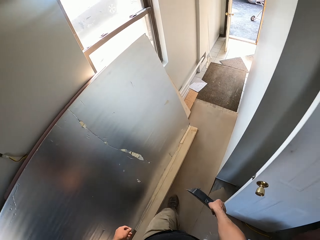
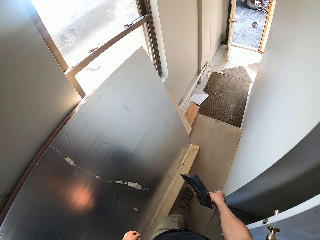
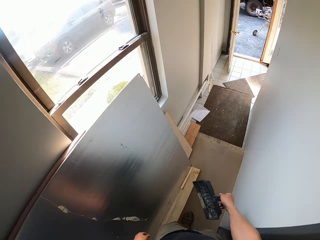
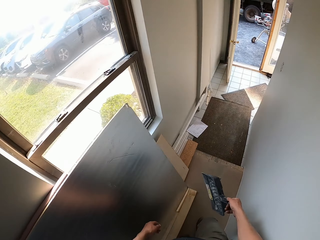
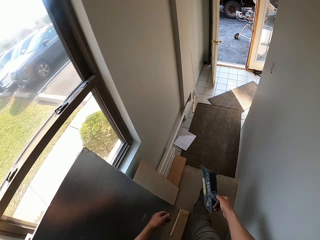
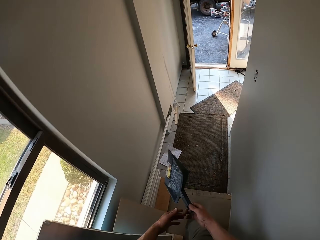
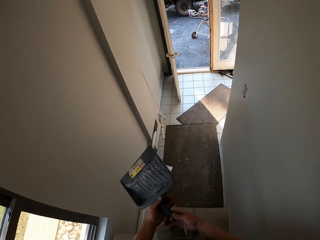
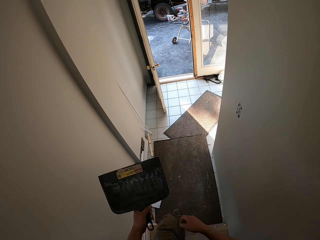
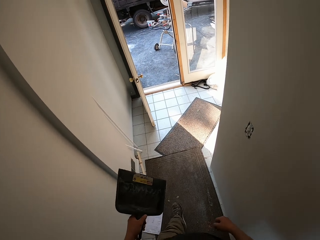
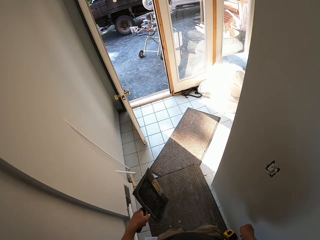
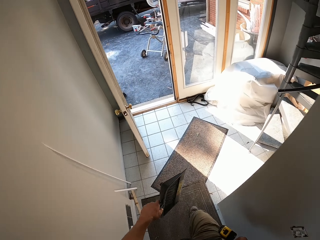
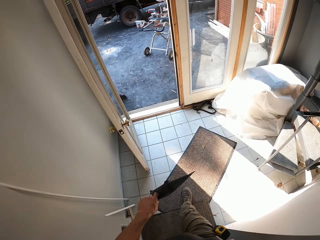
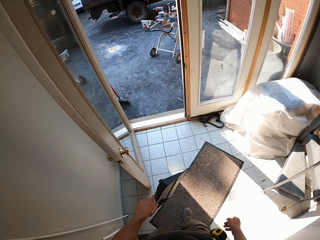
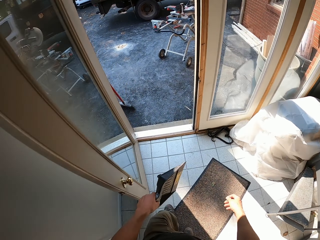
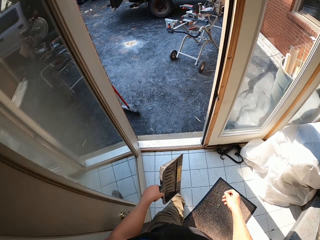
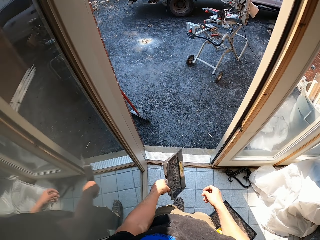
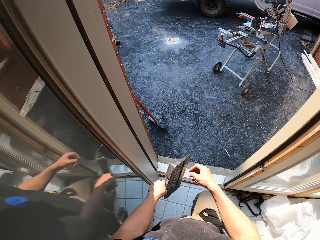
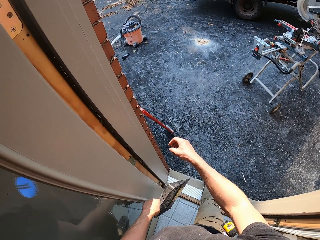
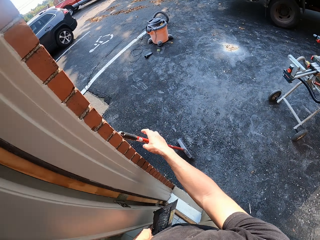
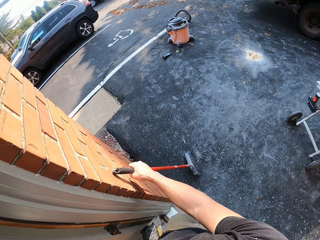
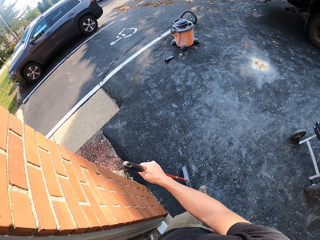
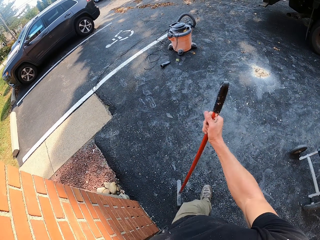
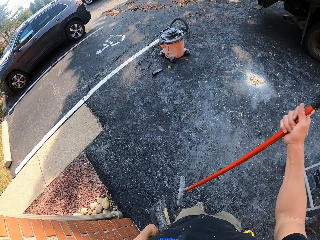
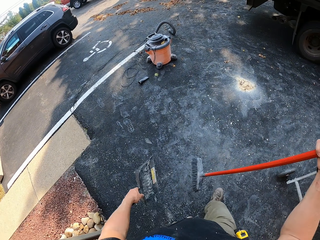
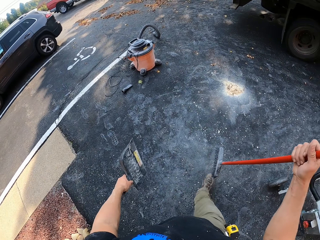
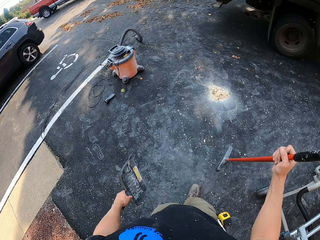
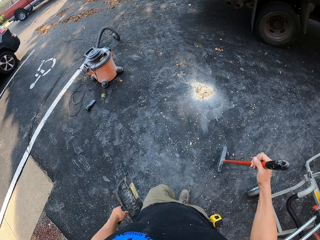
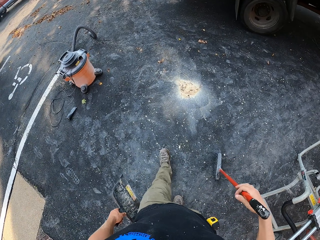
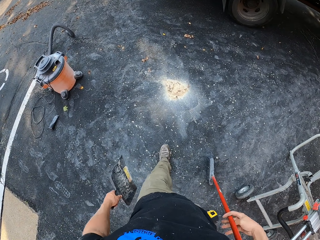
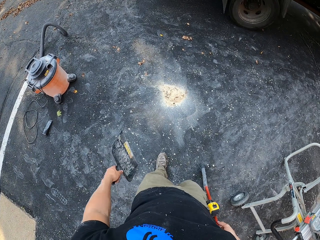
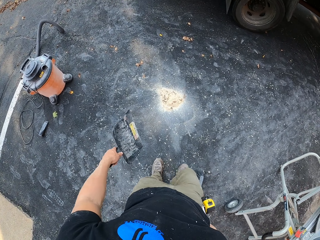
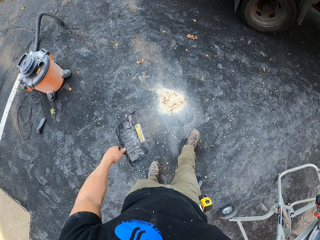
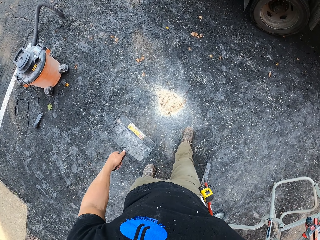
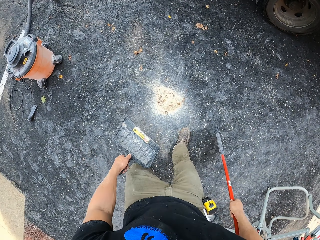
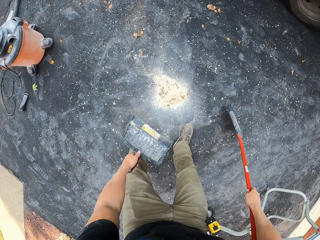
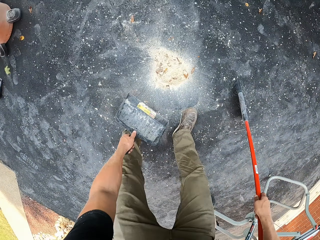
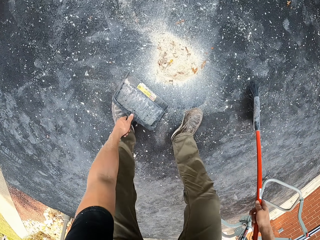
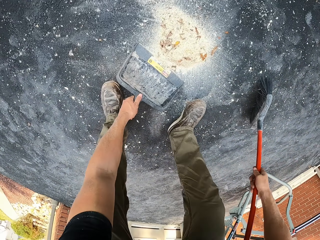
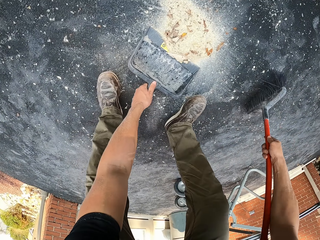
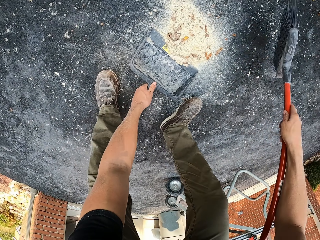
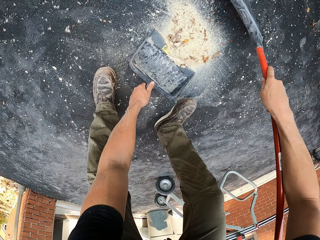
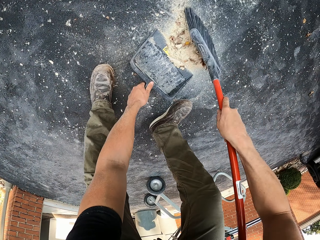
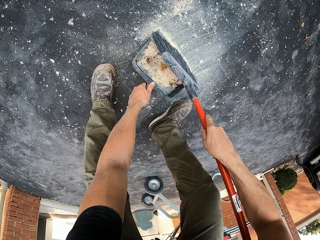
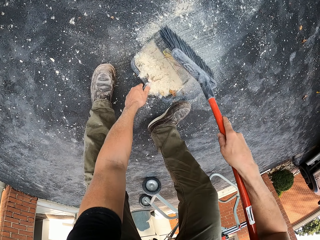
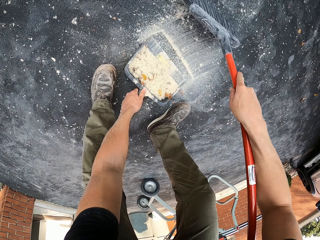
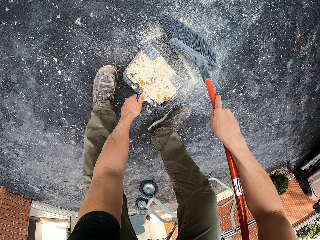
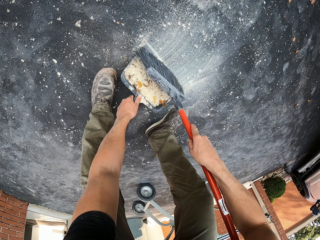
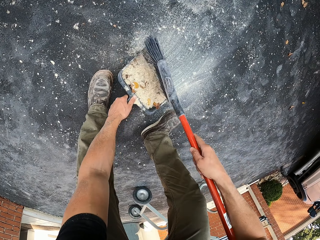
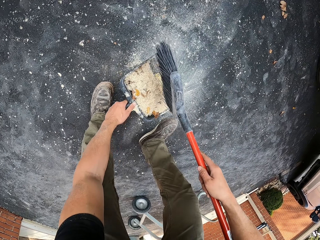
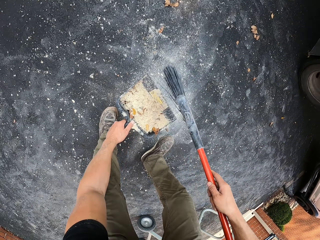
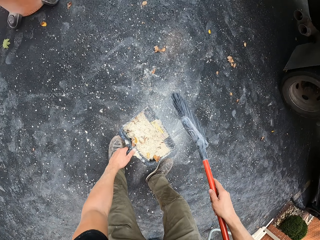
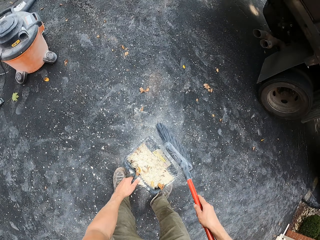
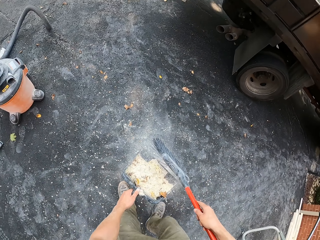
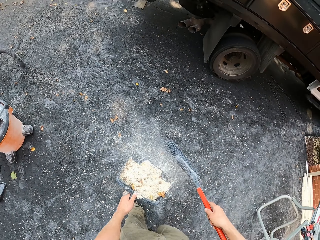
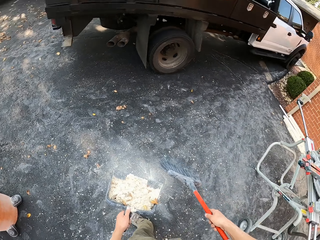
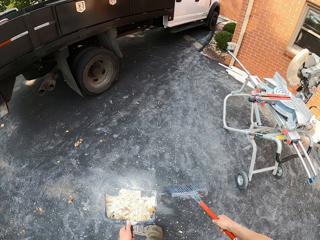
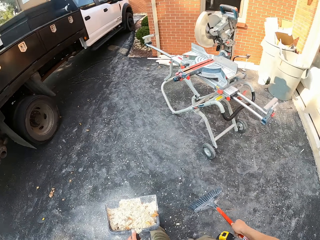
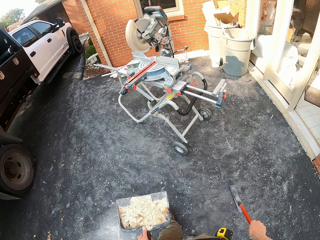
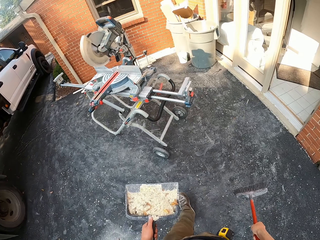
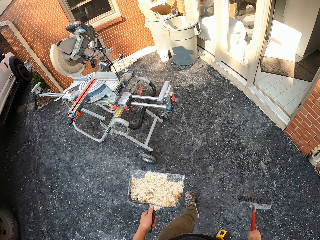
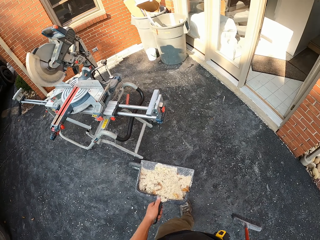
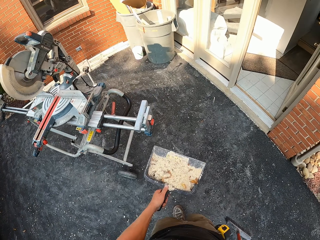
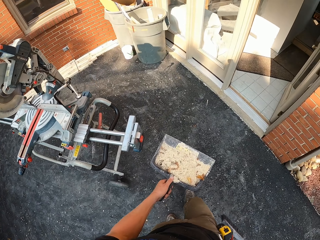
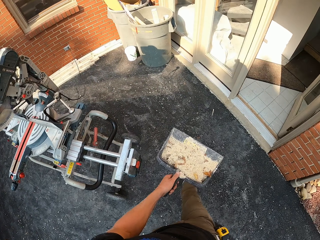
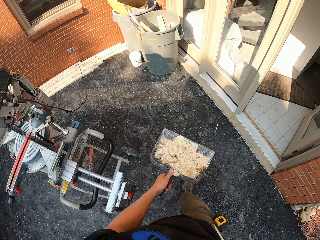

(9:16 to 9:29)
The camera wearer picks up a broom. They walk around, put the dustpan on the floor, and sweep dirt to a dust collector with the broom. They walk around.

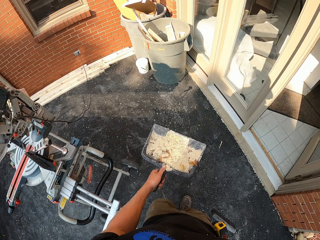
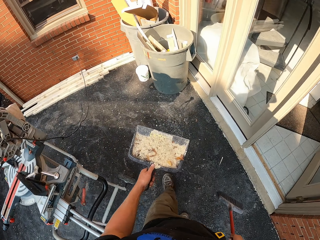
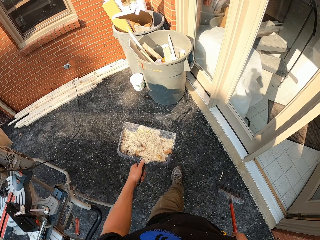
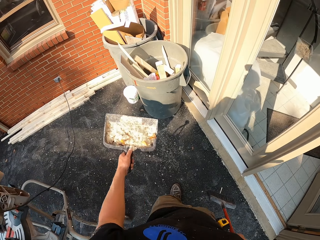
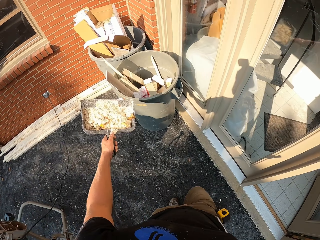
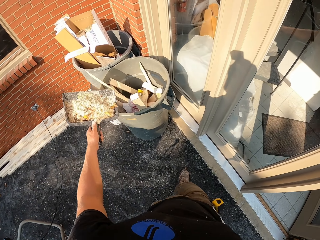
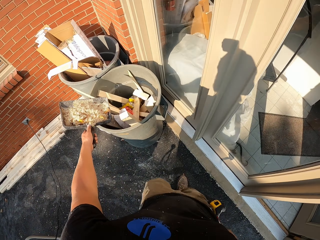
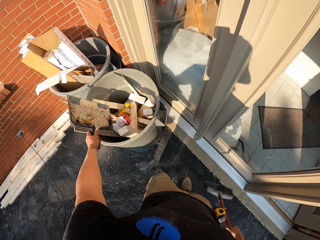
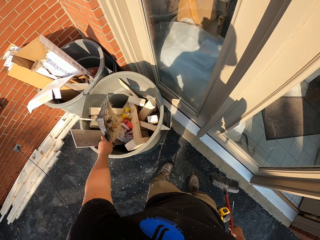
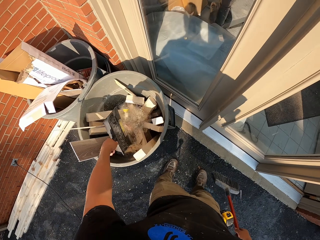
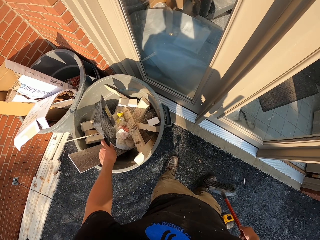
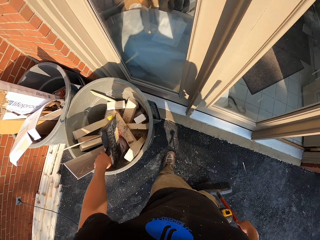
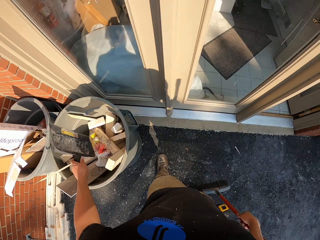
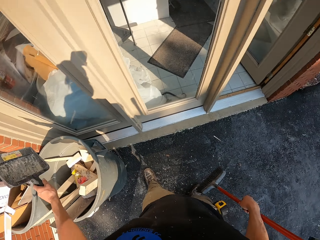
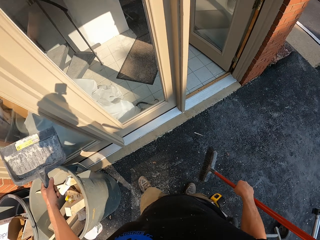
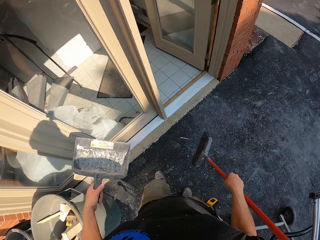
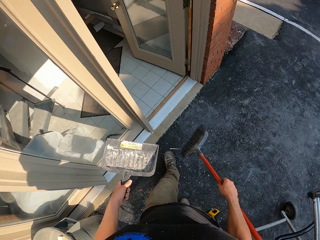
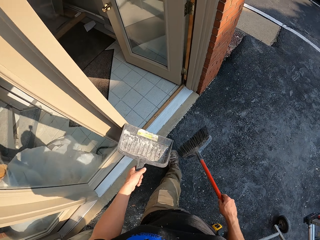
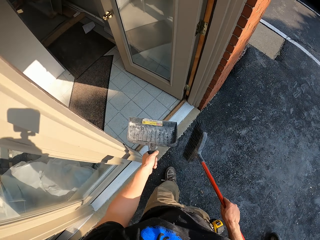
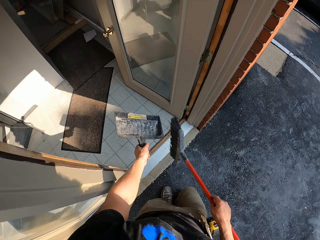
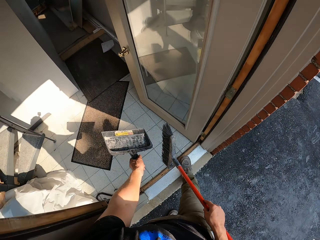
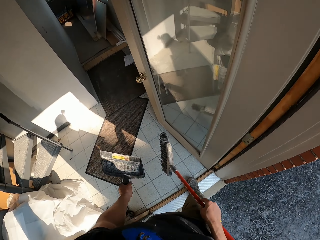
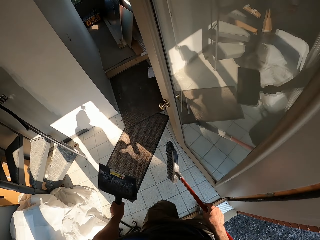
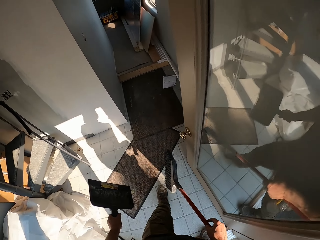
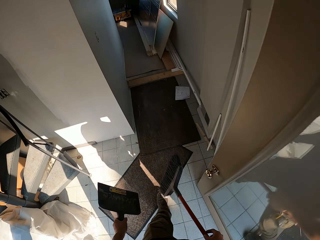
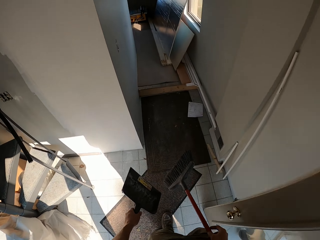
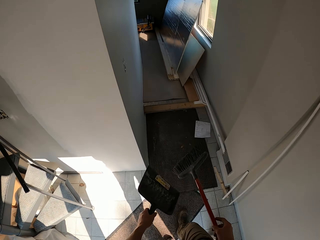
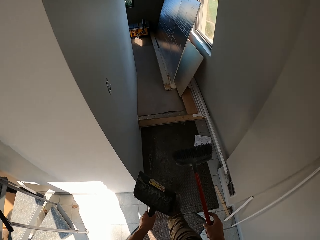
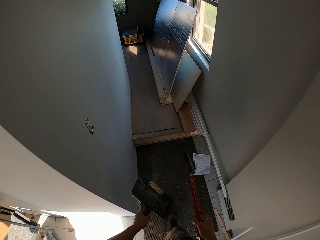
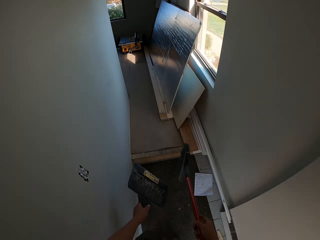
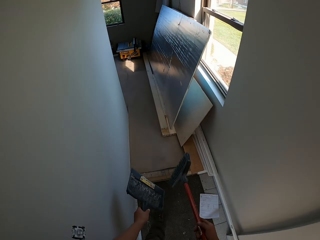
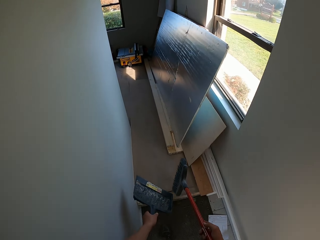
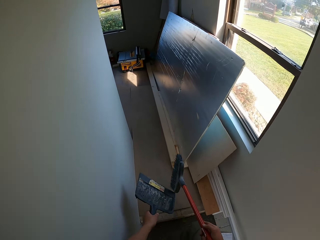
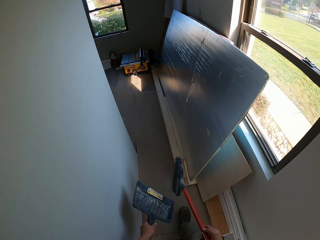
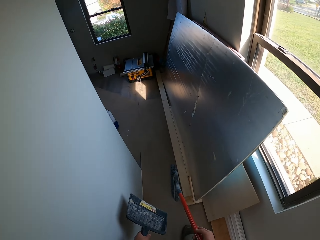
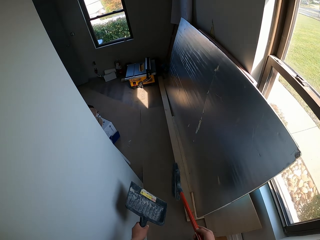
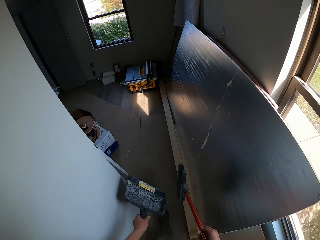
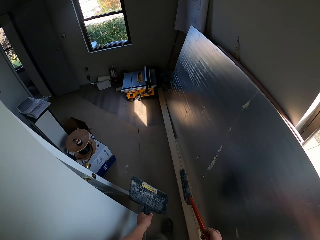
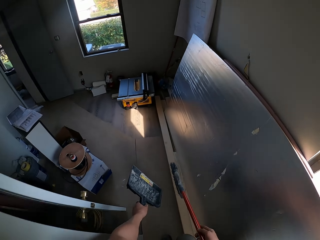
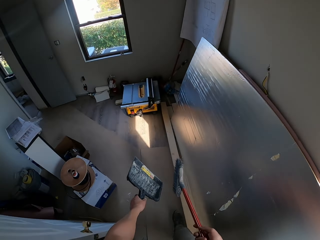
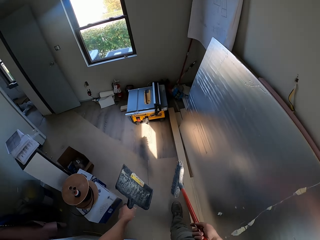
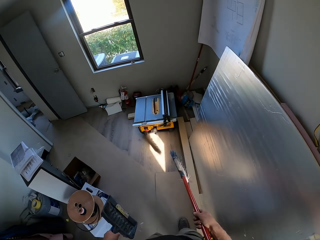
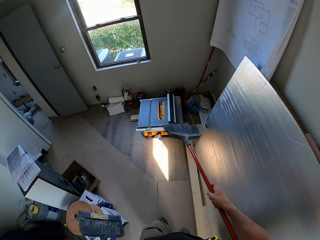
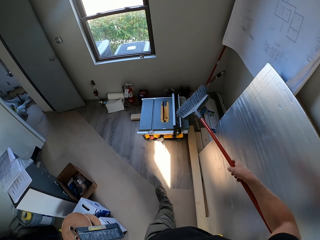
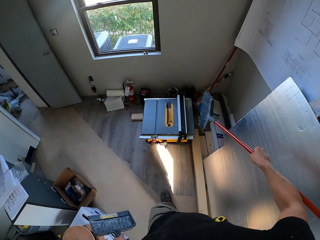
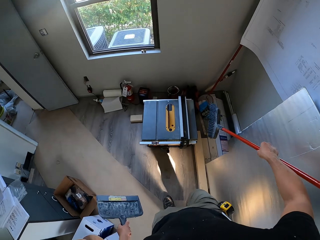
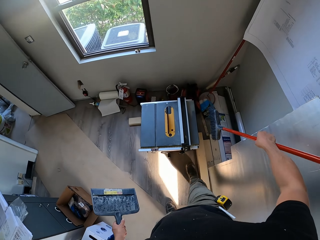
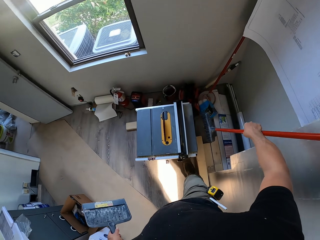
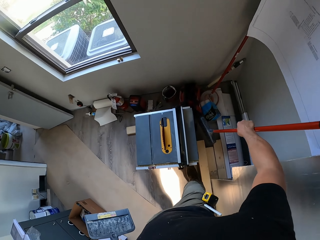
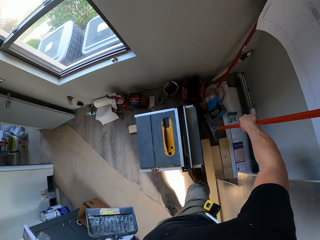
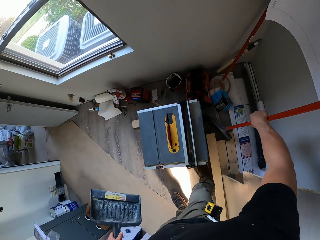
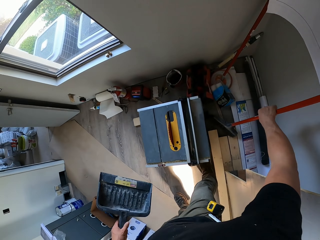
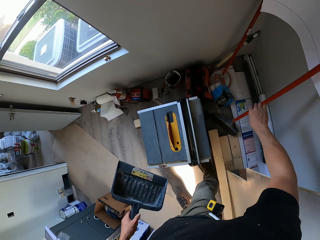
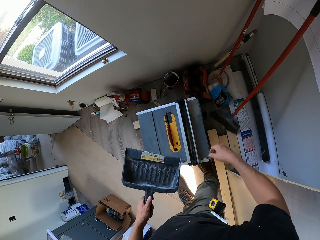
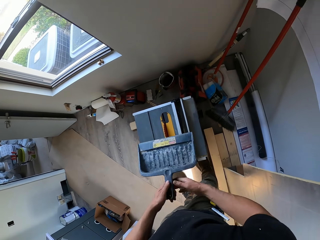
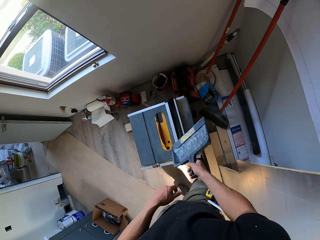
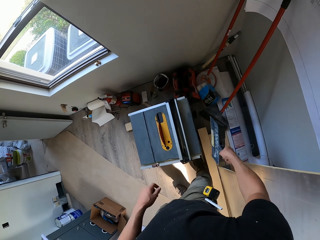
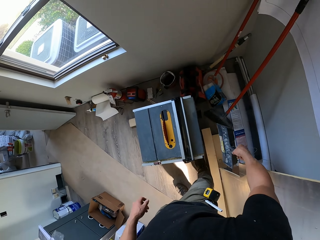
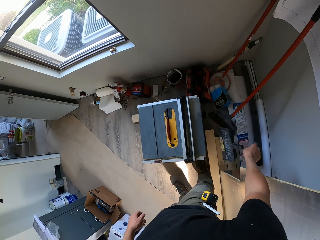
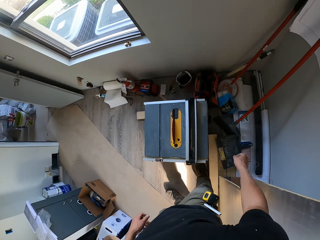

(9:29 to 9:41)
The camera wearer pours the dirt in the dustbin. They walk in the house. They put the brush against the wall and drop the dustpan.
